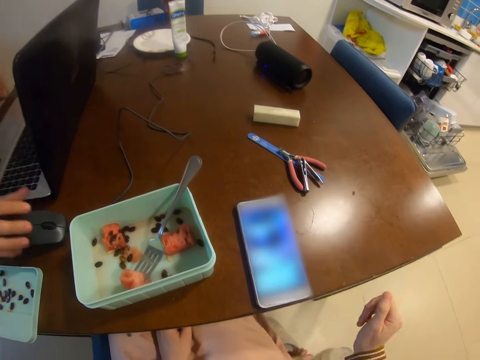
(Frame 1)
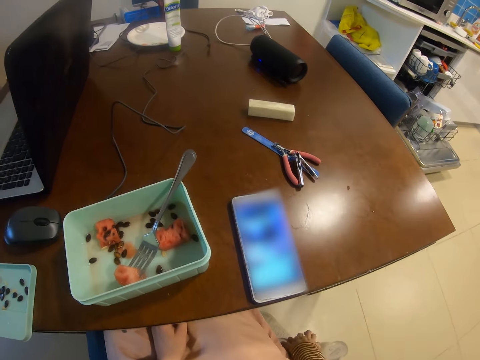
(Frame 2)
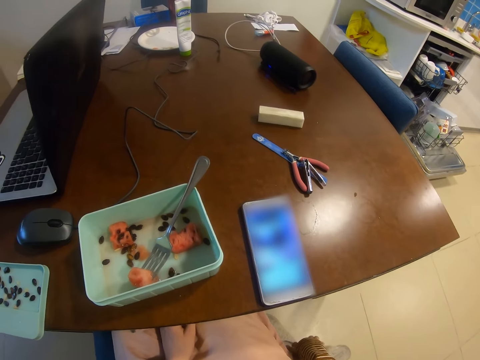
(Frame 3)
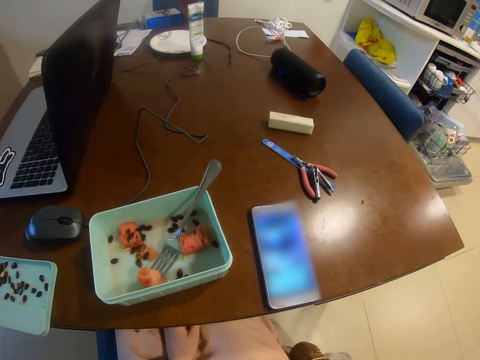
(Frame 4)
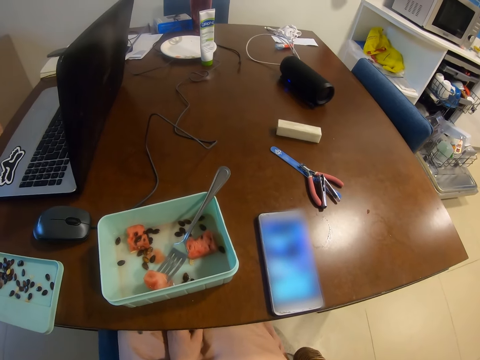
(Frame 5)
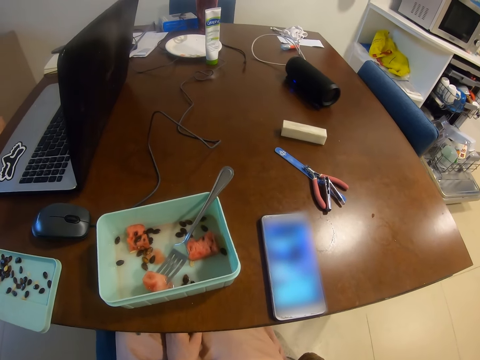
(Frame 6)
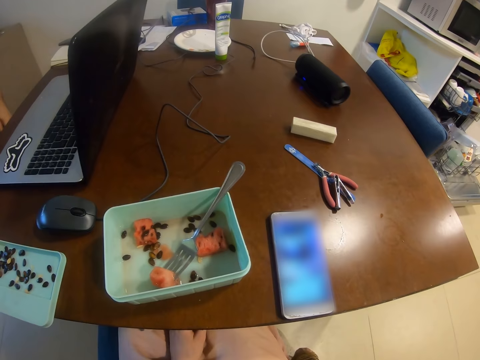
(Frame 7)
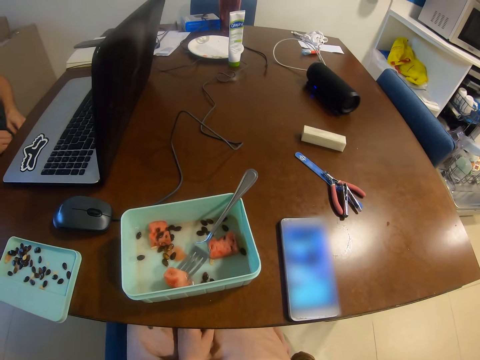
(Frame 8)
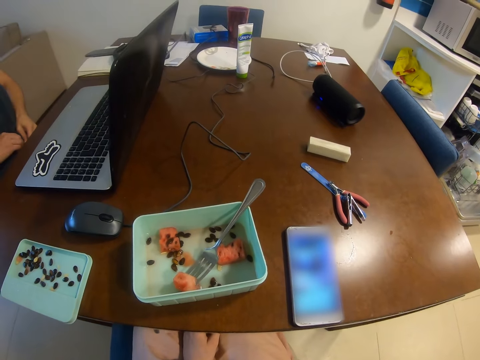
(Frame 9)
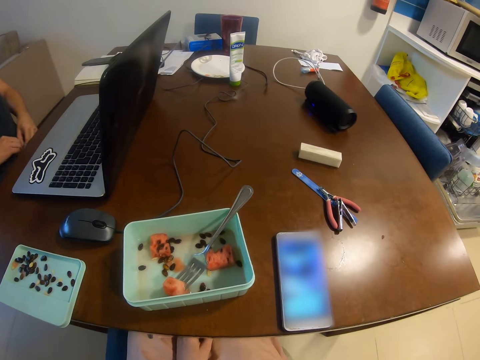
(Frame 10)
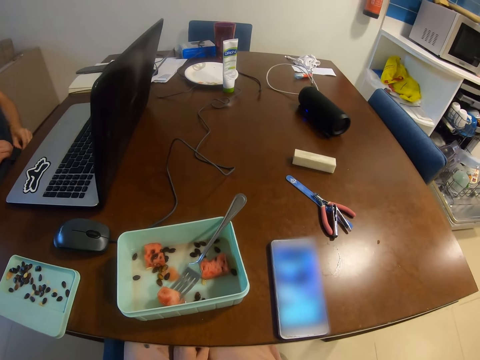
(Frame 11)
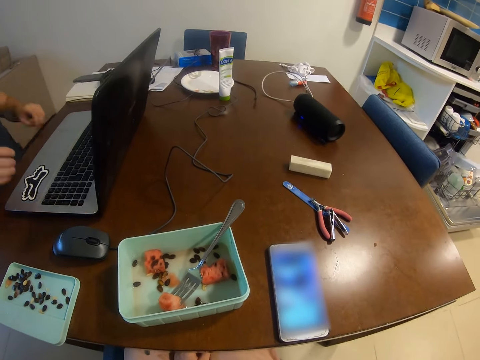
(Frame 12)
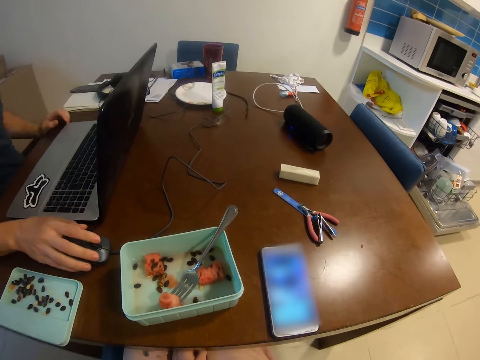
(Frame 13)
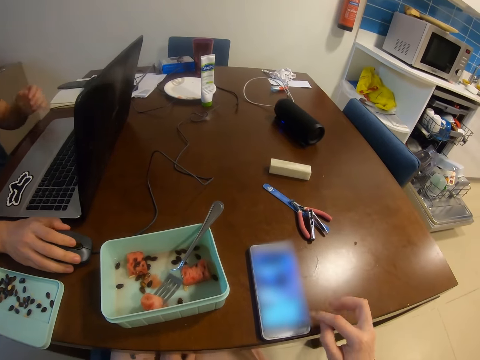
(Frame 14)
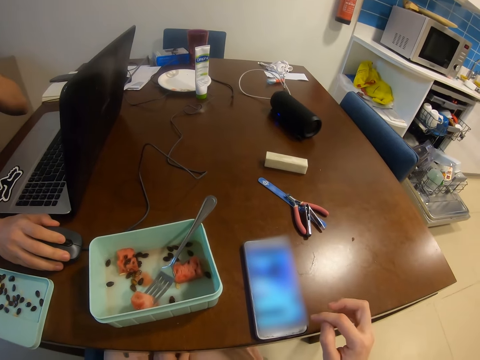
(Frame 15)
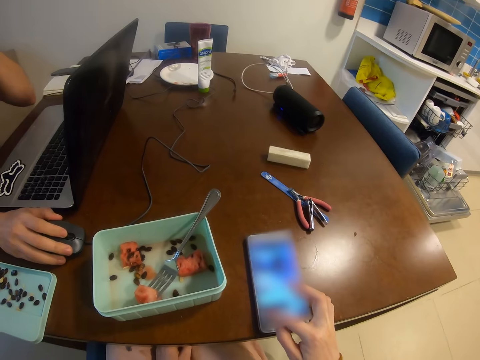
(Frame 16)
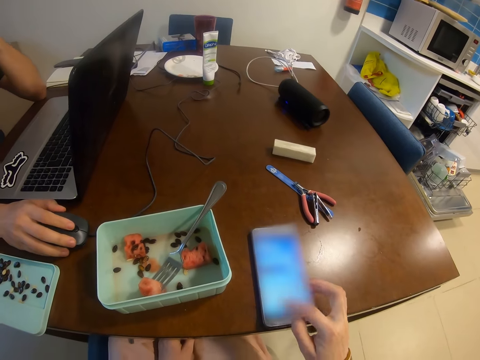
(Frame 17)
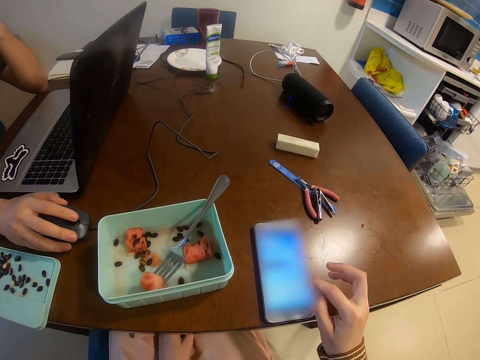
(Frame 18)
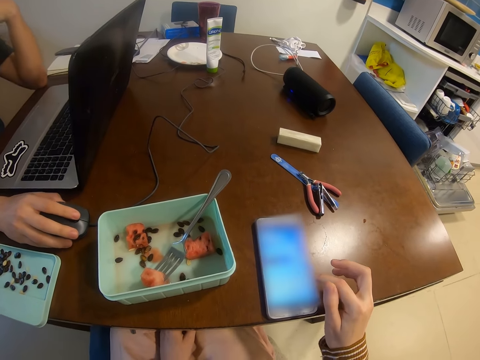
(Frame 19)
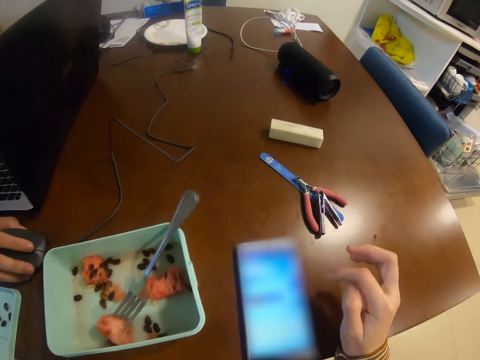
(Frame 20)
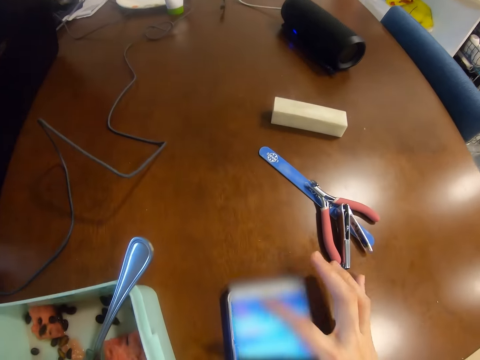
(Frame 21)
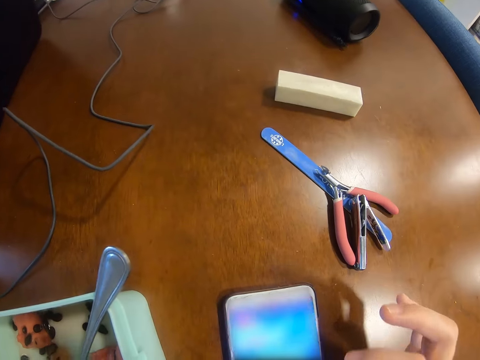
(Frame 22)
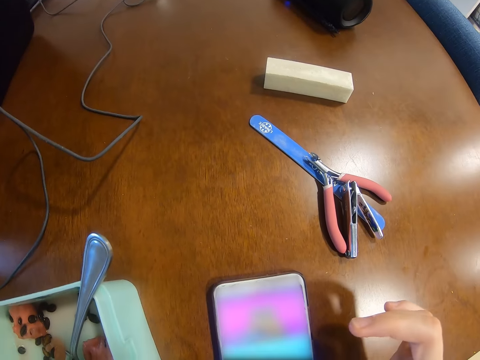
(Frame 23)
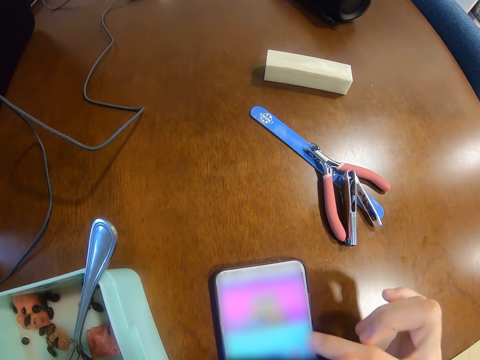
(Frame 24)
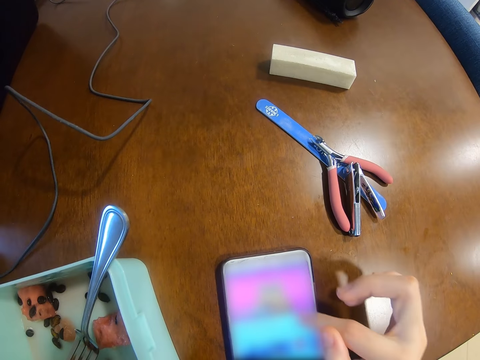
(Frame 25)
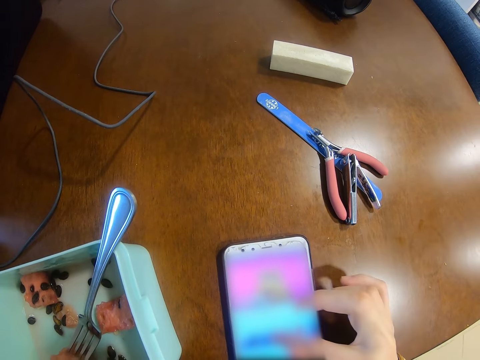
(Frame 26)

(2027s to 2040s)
The camera wearer drops the right hand. A man moves a hand. The camera wearer looks around. The man touches a computer mouse with the right hand and uses the mouse. The camera wearer operates the phone with the right hand.

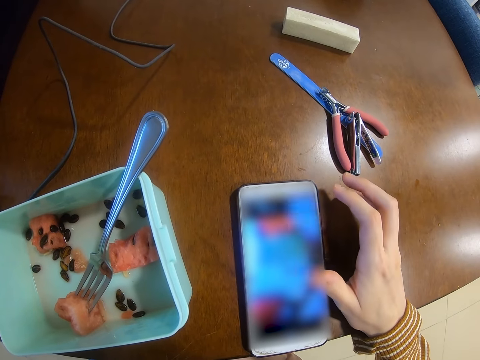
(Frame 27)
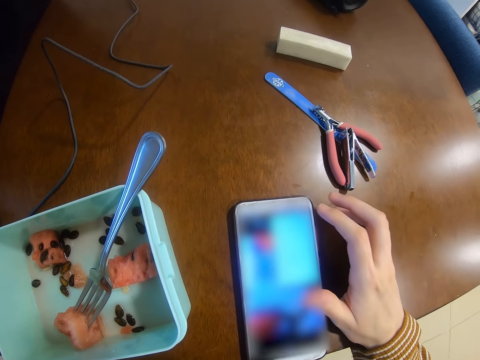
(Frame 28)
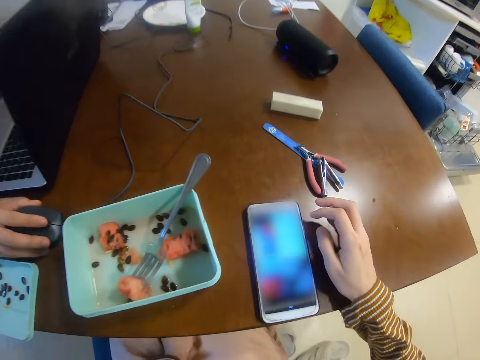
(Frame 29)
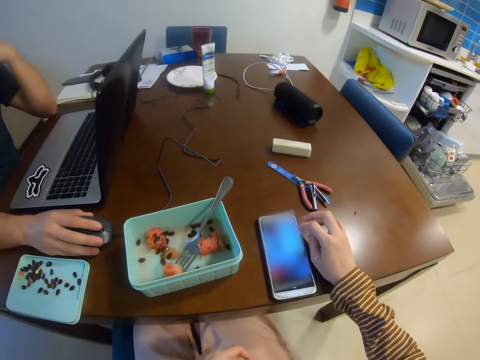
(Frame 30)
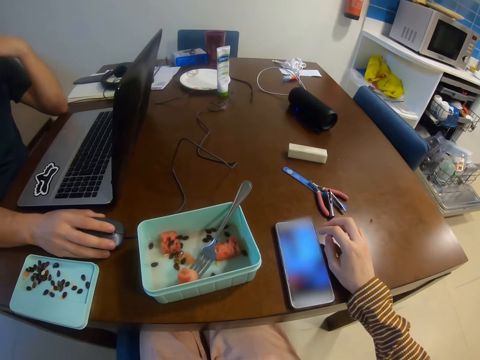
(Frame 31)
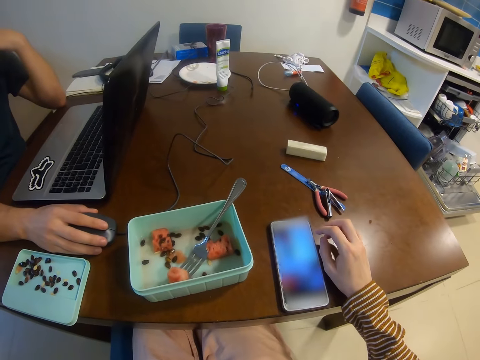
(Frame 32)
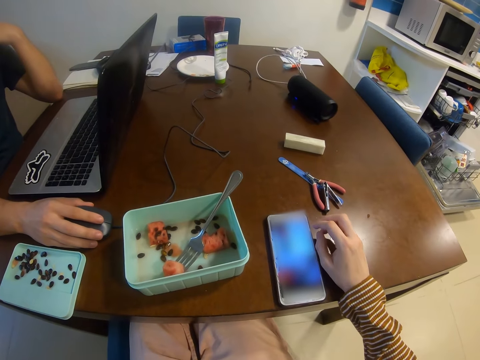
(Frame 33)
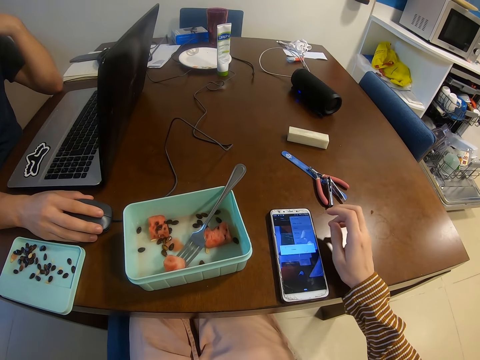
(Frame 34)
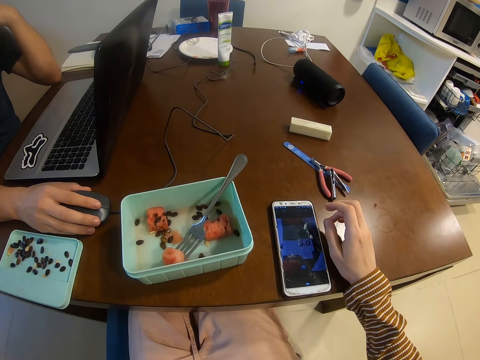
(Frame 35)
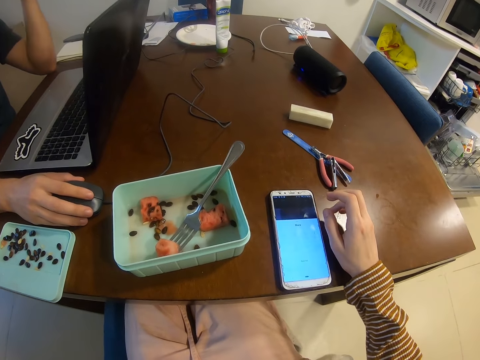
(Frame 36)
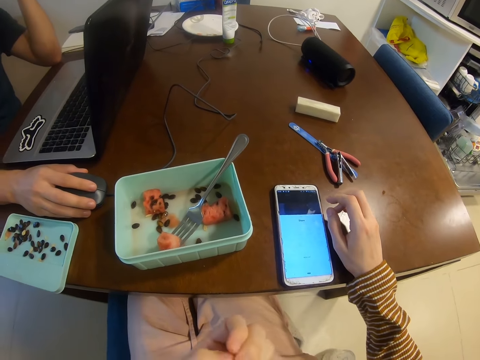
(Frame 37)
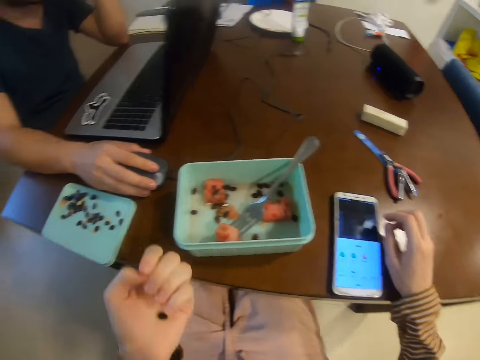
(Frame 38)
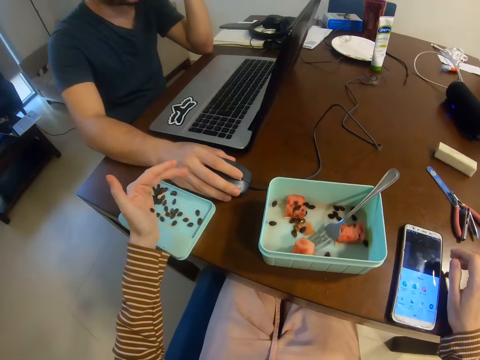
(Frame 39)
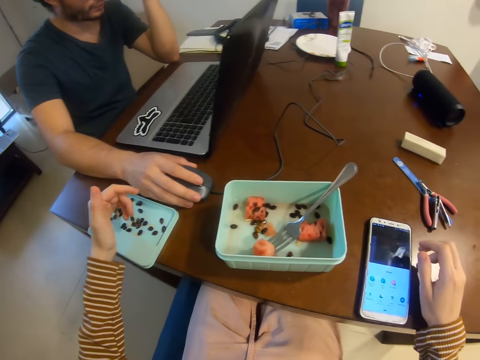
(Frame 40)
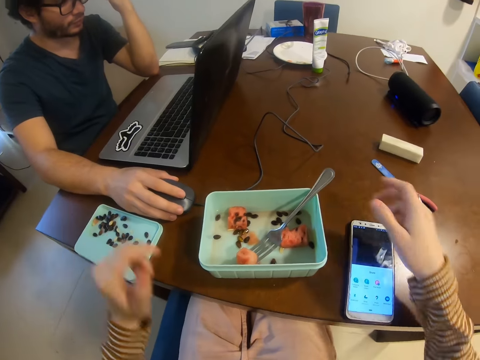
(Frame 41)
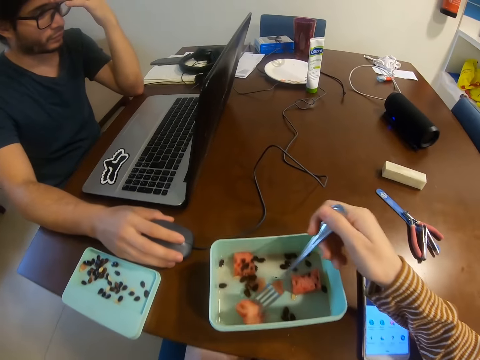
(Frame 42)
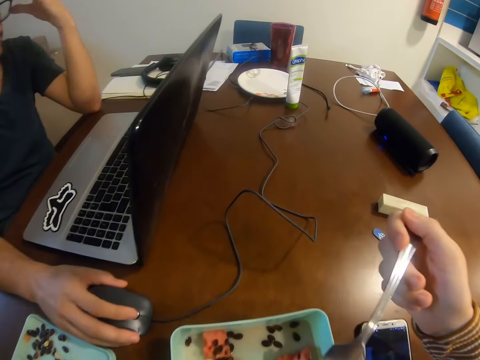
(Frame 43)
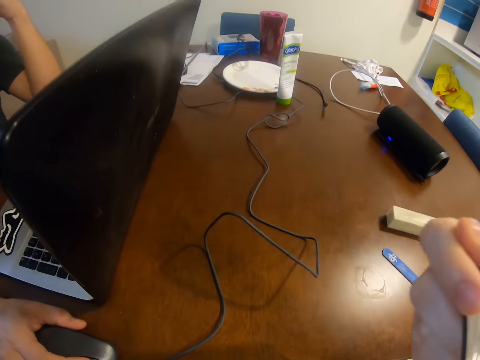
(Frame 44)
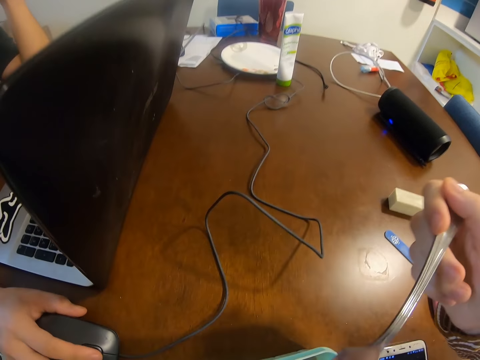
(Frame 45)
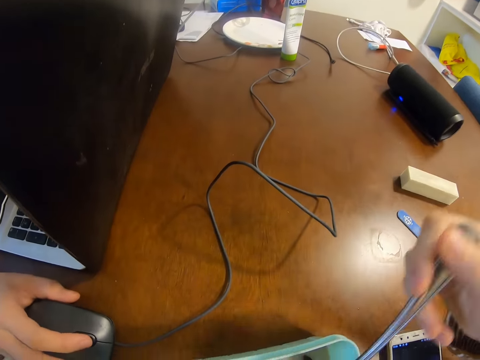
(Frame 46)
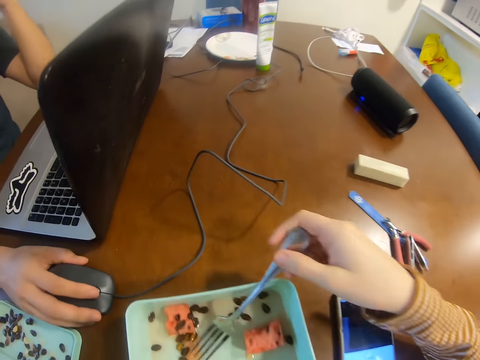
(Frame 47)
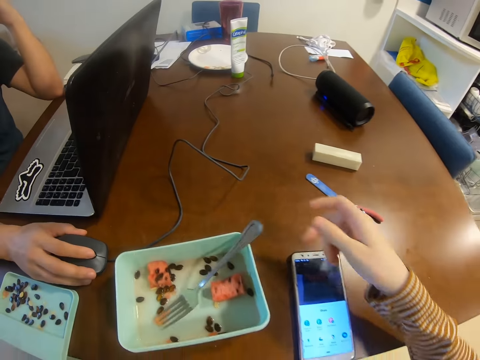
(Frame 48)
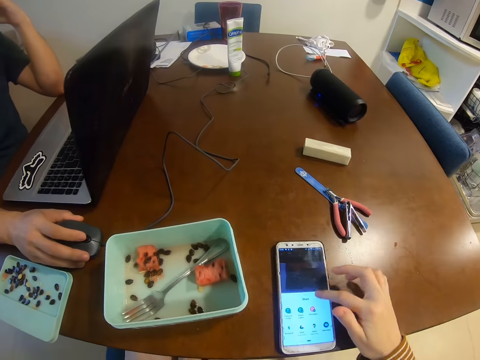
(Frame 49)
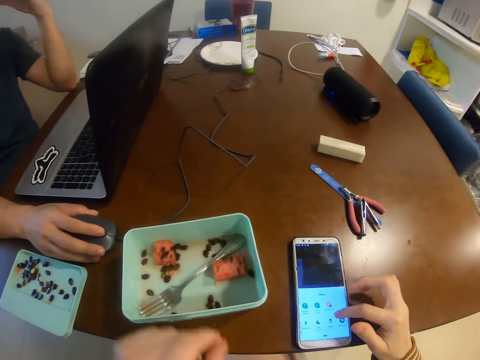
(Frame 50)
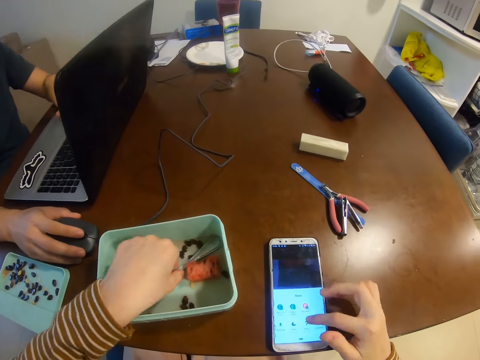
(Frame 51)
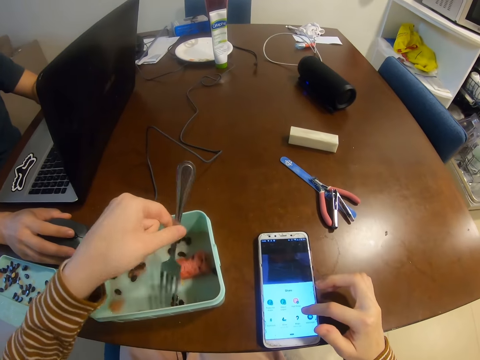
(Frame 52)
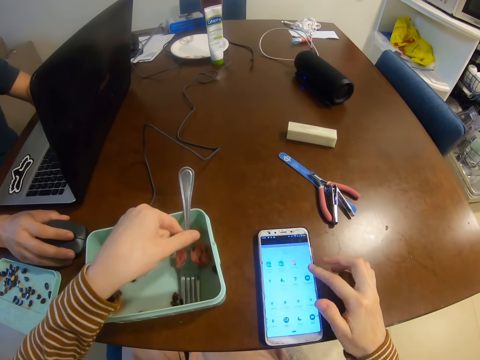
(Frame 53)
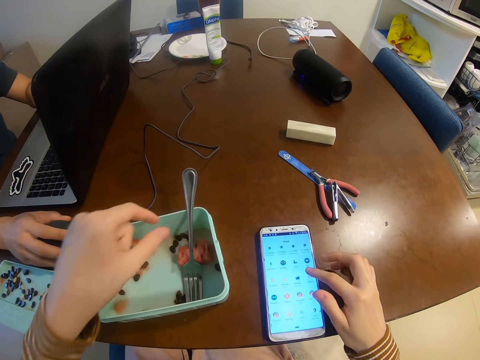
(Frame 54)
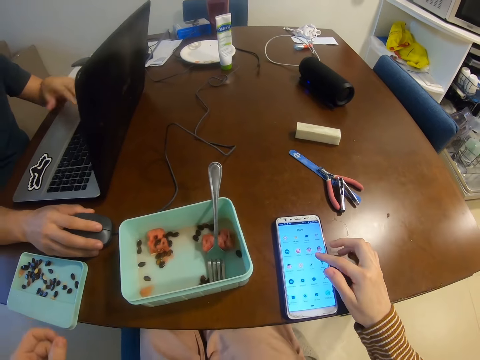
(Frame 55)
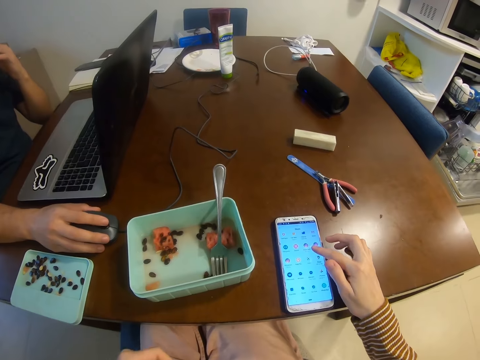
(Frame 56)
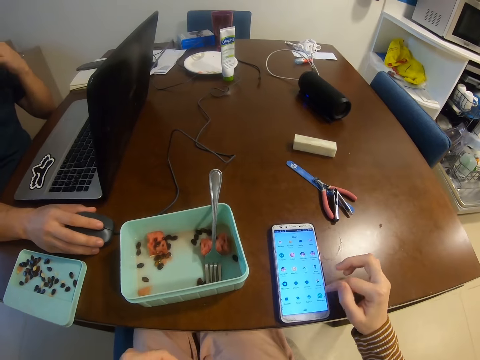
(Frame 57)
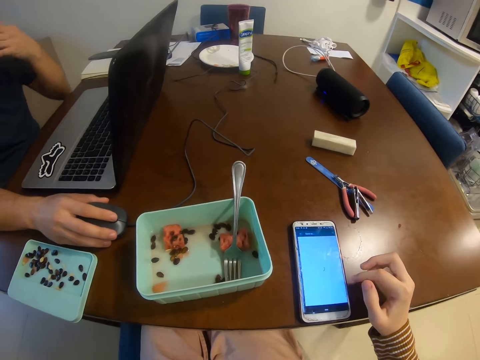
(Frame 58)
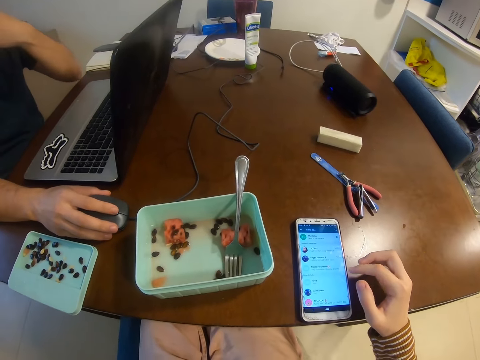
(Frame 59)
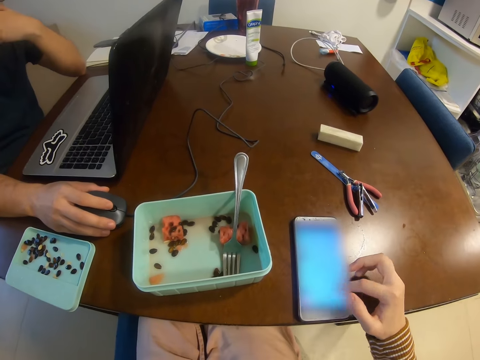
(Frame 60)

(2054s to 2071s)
The camera wearer looks around. They drop the seeds in the left hand into the lid container. They pick the fork from the container with the right hand. They eat a melon piece with the fork in the right hand. They drop the fork in the container. They operate the phone with the right hand. They adjust the fork in the container with the left hand. They pick up the fork. They put the fork down. They operate the phone with the right hand.
